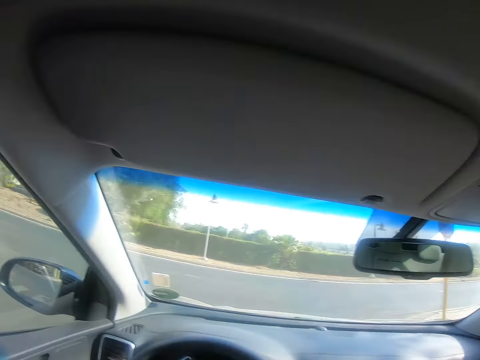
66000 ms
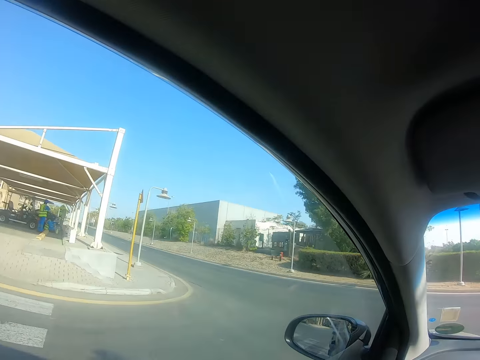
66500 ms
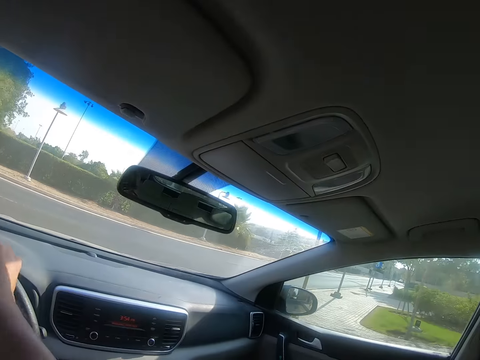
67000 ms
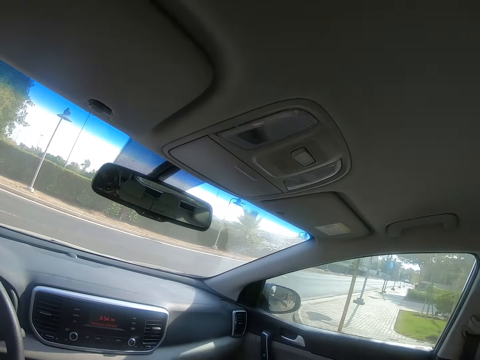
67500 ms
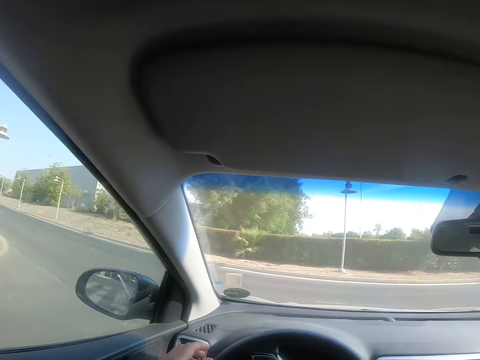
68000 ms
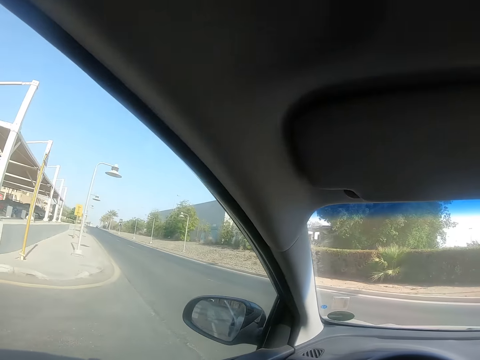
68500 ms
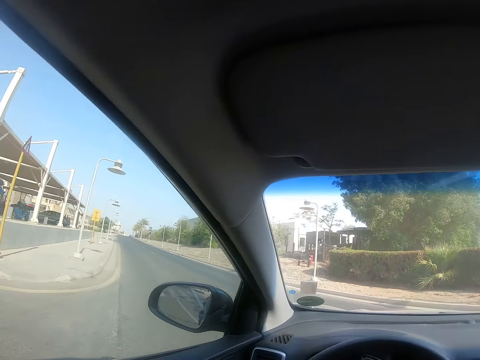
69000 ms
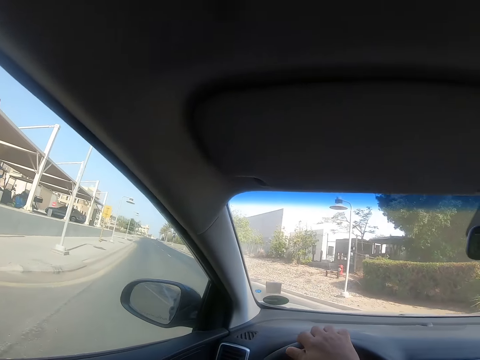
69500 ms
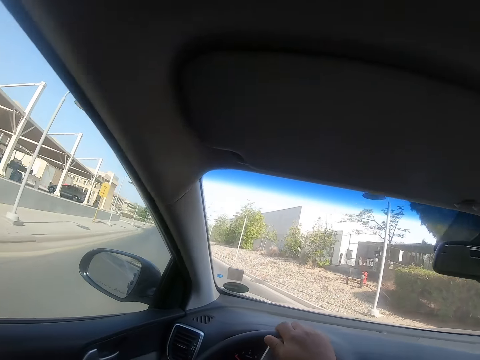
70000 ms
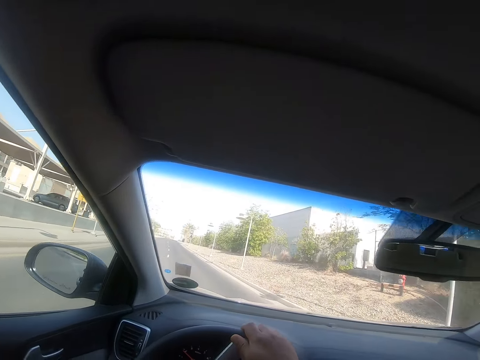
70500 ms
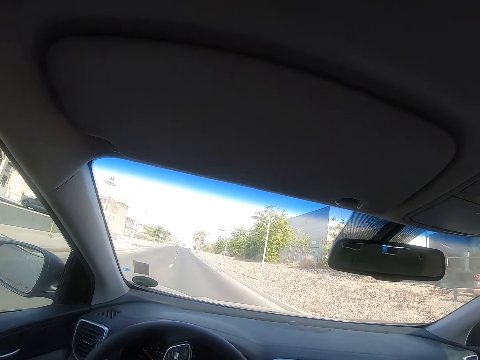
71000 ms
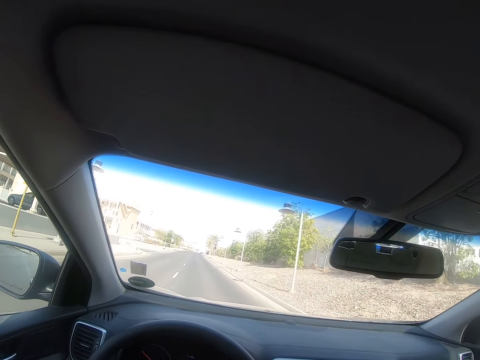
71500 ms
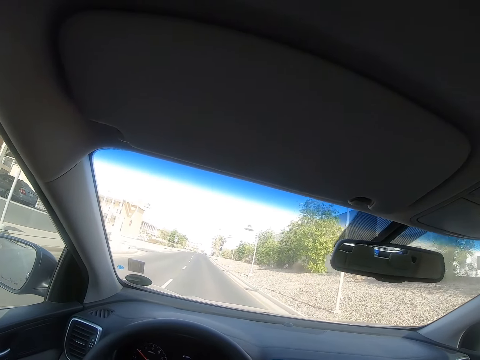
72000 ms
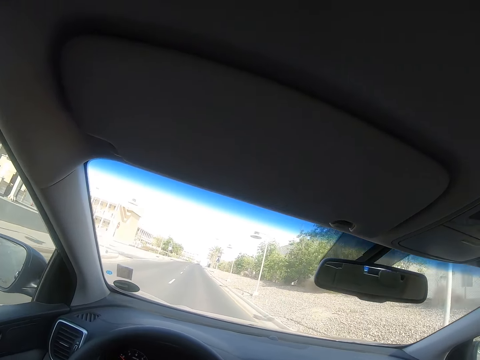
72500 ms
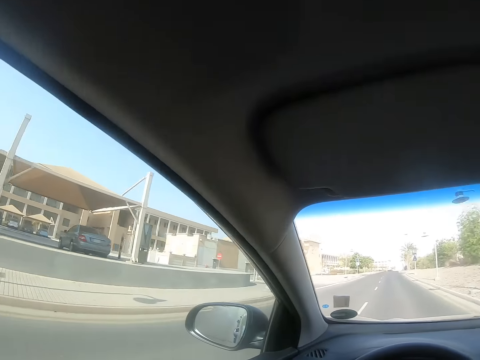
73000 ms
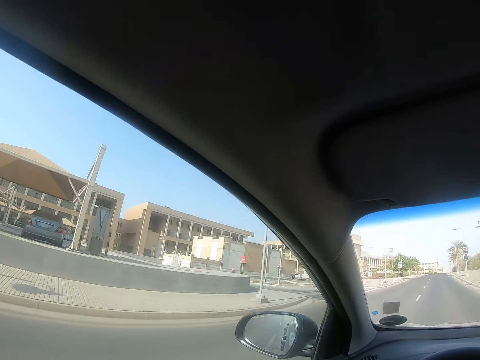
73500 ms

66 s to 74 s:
The camera wearer drives the car on the road.

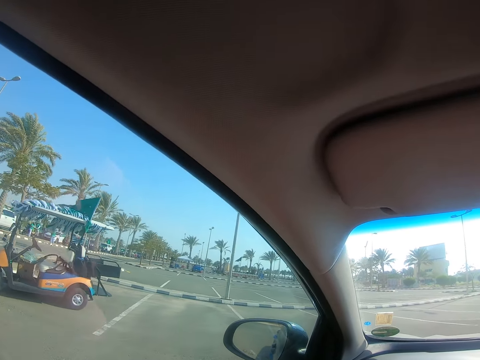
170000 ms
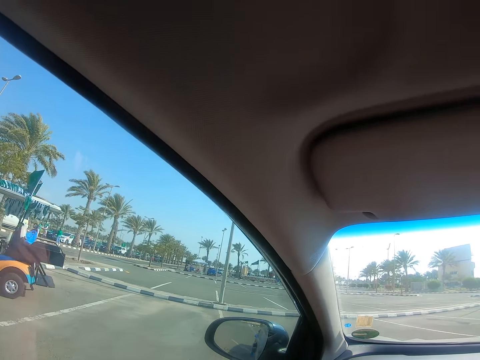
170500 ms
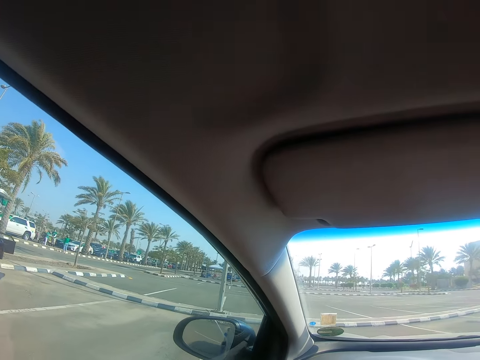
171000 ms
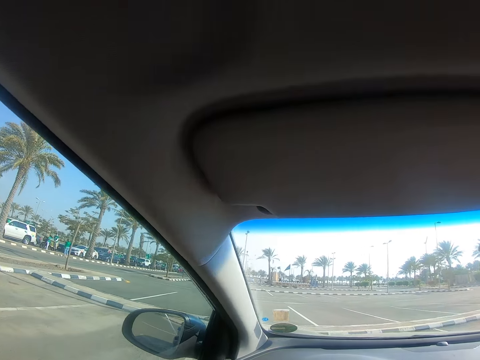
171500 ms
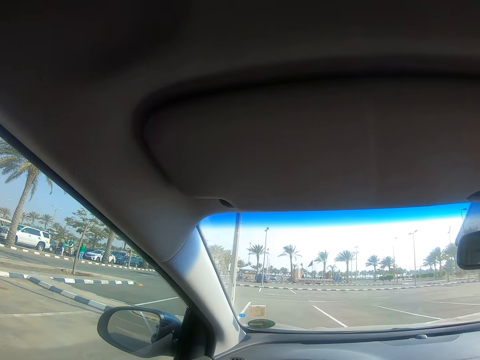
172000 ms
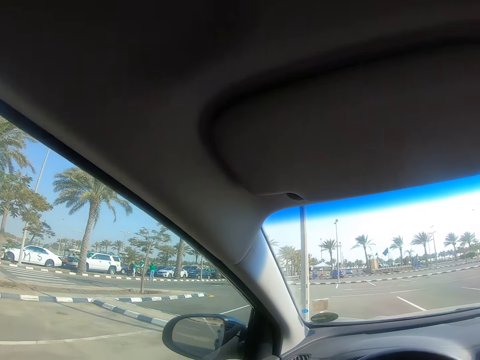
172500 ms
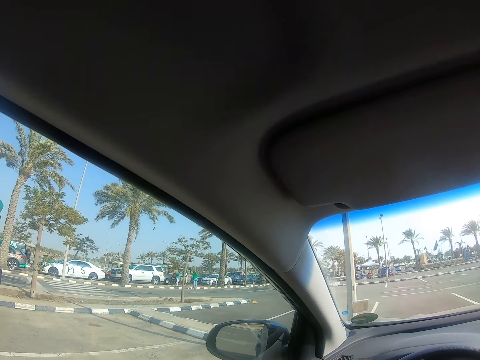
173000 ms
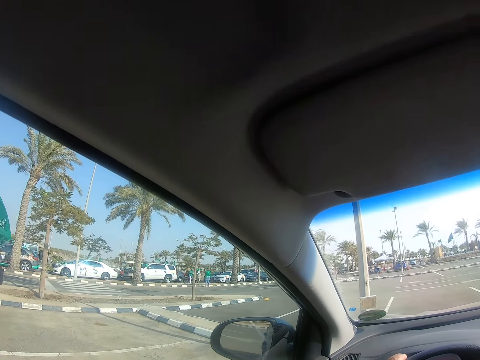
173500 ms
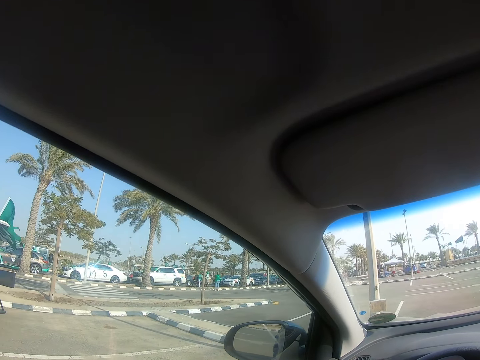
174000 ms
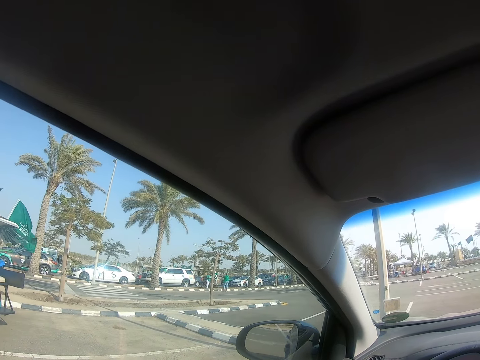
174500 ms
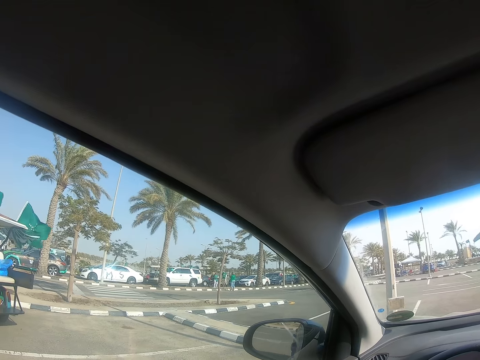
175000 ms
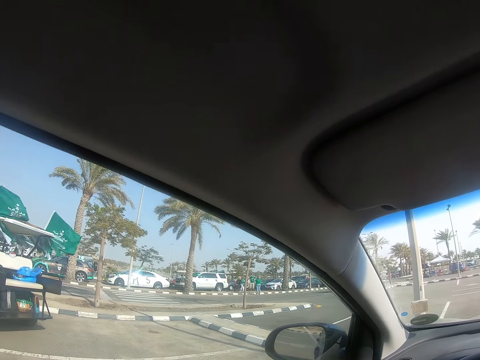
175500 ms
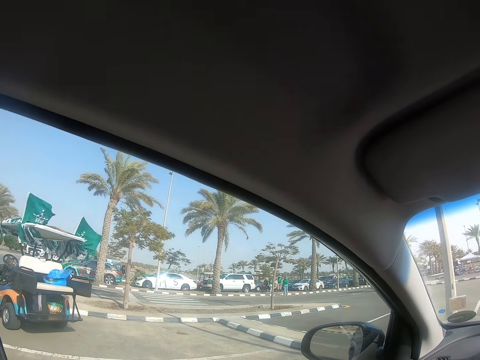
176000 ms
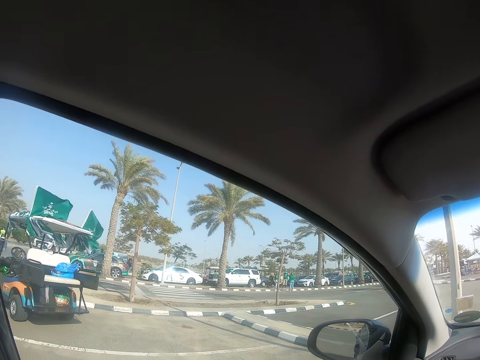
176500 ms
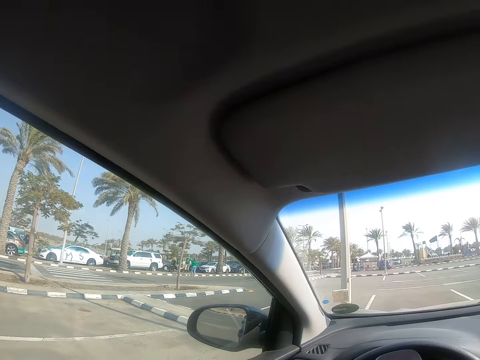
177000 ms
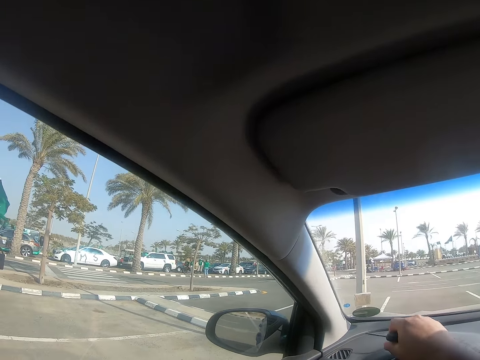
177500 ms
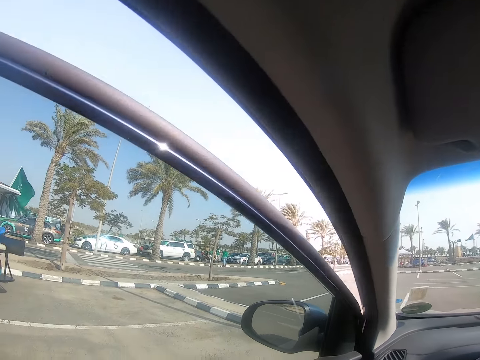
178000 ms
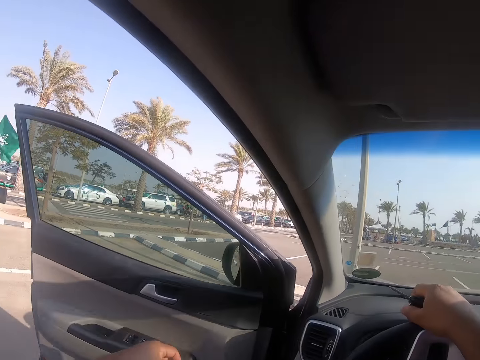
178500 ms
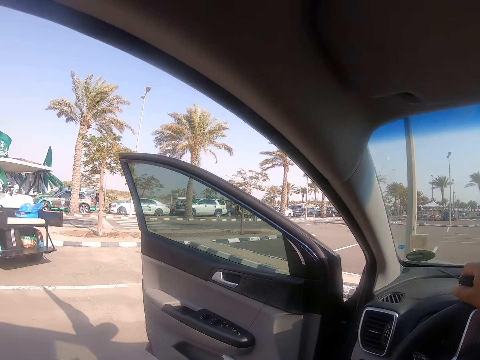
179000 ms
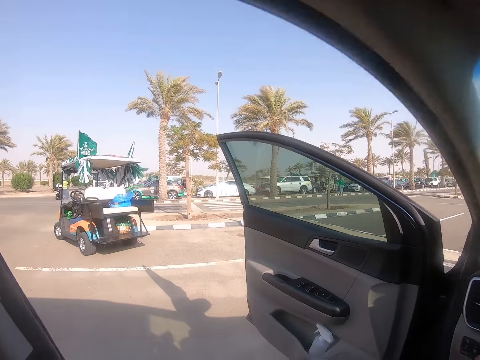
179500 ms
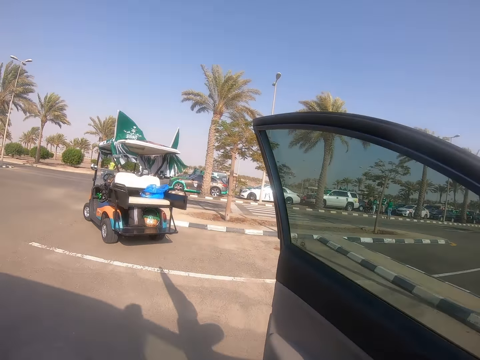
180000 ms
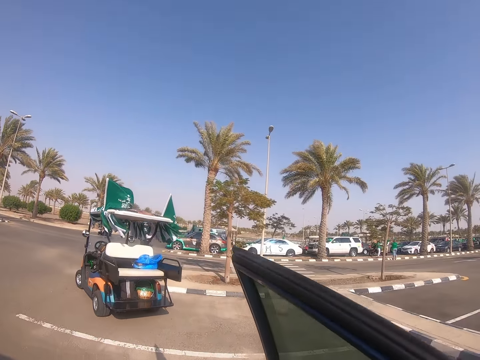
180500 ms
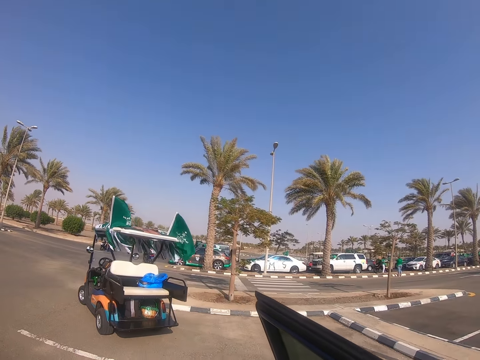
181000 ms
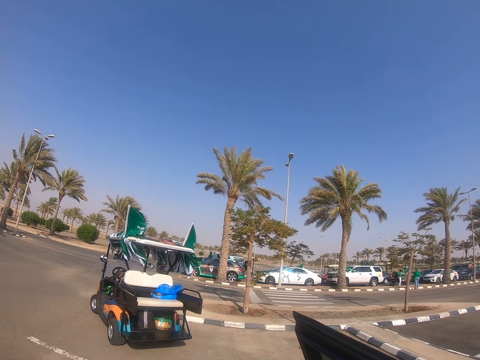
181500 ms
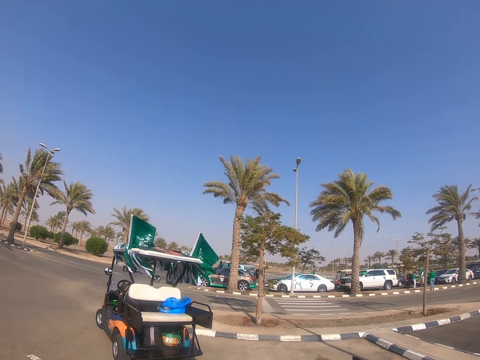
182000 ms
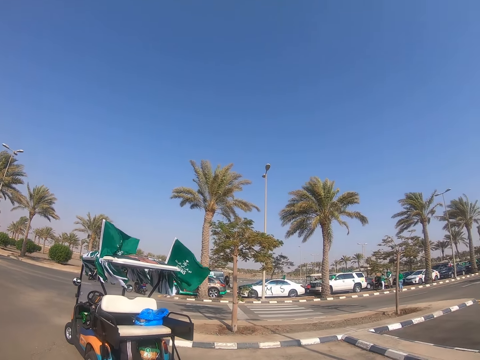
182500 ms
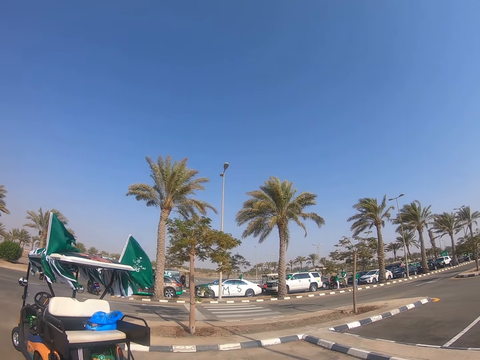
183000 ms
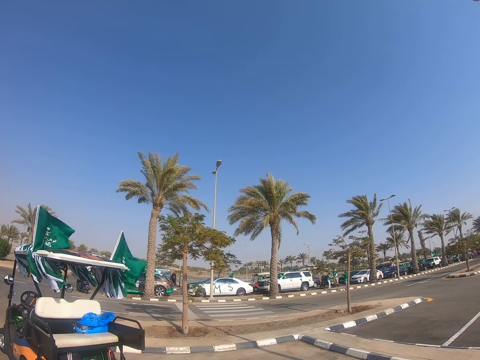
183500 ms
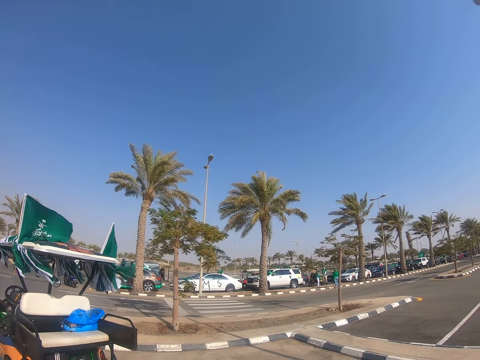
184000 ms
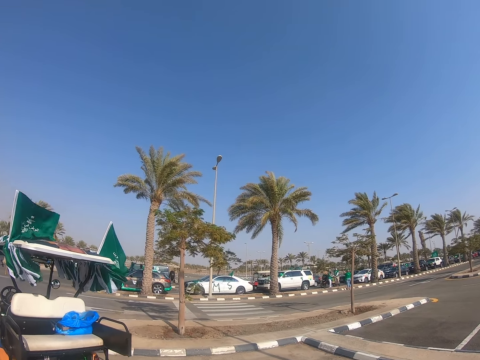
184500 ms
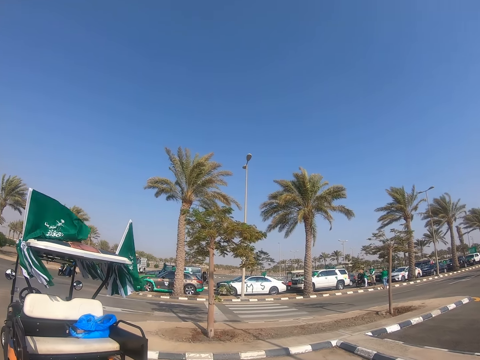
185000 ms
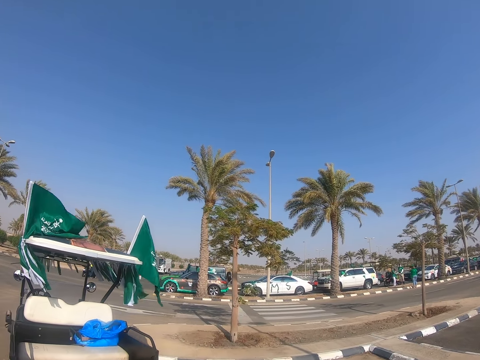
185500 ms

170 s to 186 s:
The camera wearer parks the car in the parking. She stops the car. She opens the car door with her left hand. She gets out of the car. She stands on the parking.
